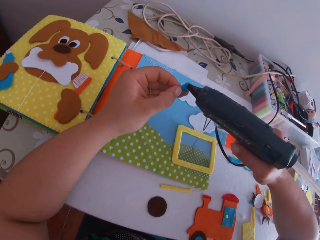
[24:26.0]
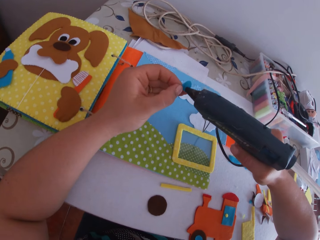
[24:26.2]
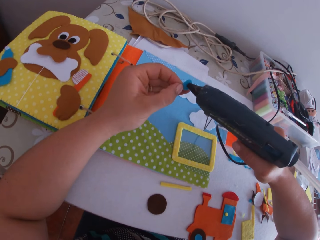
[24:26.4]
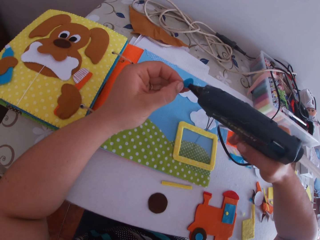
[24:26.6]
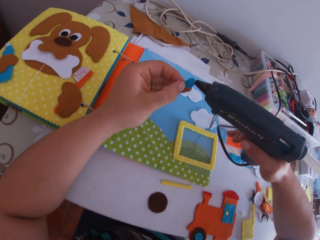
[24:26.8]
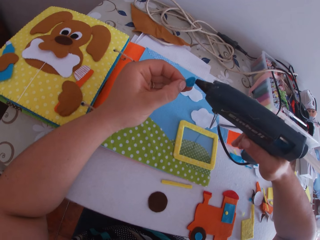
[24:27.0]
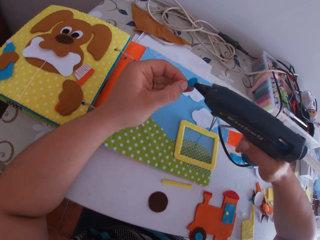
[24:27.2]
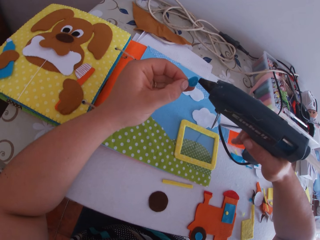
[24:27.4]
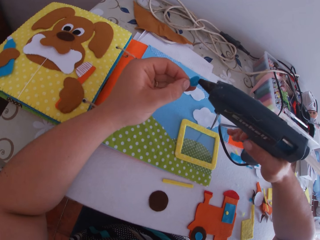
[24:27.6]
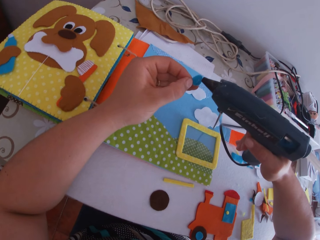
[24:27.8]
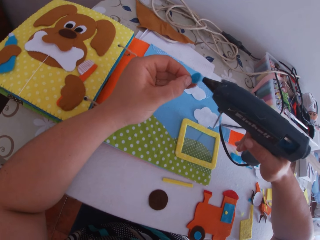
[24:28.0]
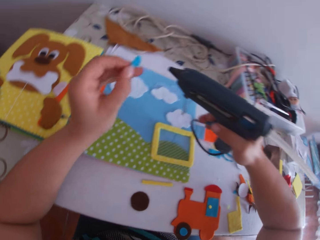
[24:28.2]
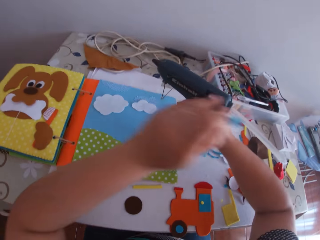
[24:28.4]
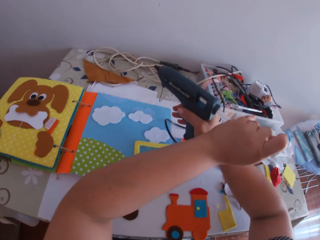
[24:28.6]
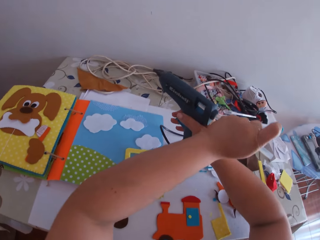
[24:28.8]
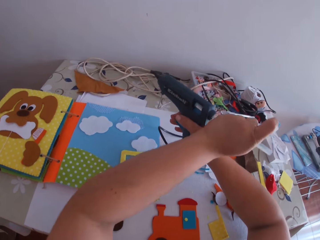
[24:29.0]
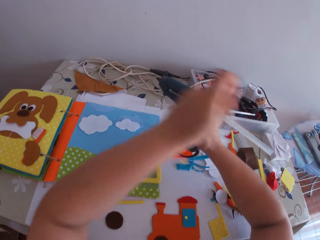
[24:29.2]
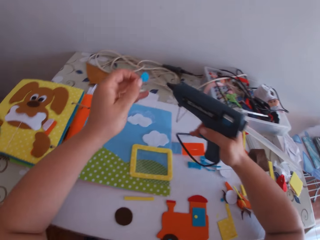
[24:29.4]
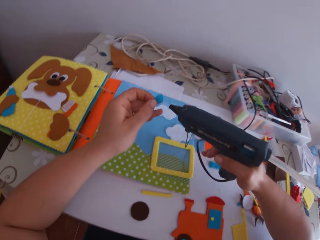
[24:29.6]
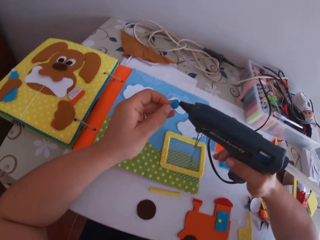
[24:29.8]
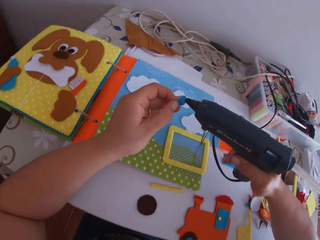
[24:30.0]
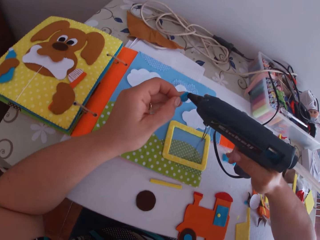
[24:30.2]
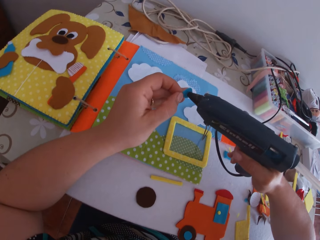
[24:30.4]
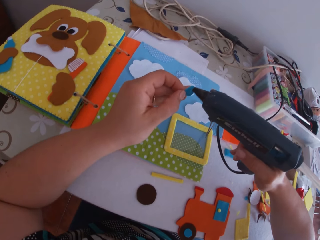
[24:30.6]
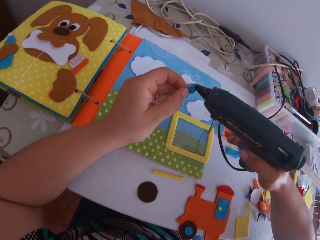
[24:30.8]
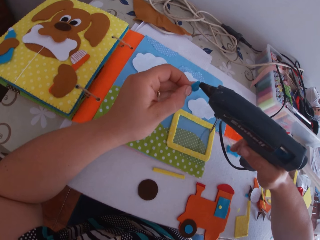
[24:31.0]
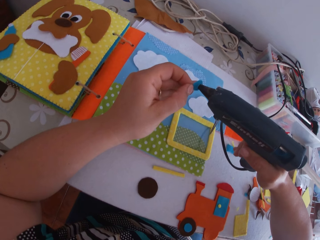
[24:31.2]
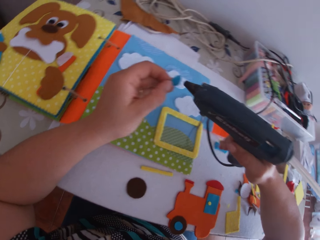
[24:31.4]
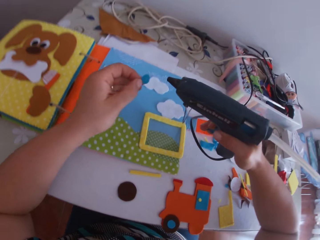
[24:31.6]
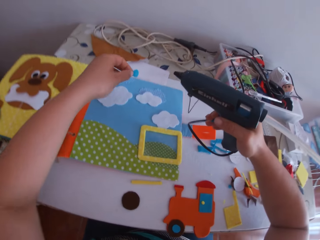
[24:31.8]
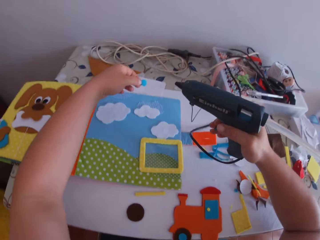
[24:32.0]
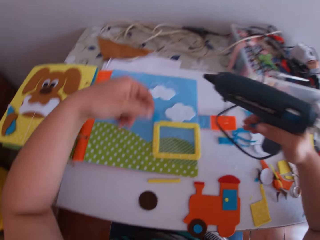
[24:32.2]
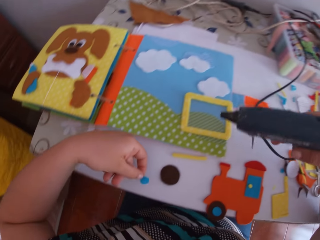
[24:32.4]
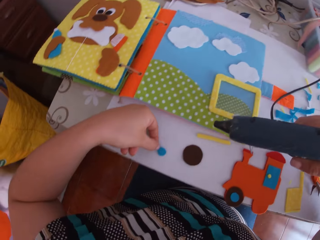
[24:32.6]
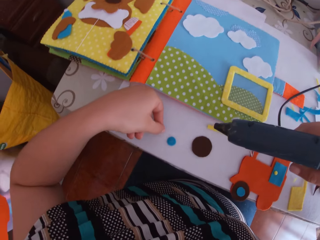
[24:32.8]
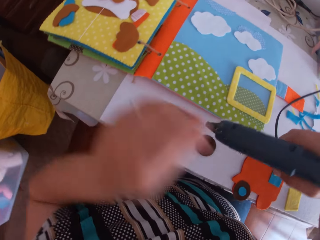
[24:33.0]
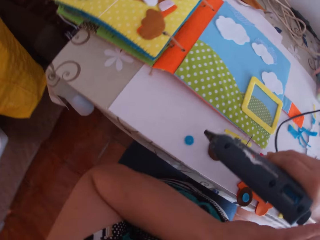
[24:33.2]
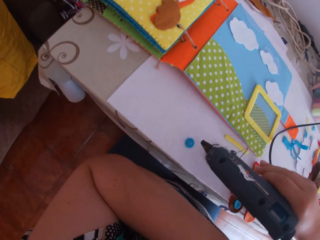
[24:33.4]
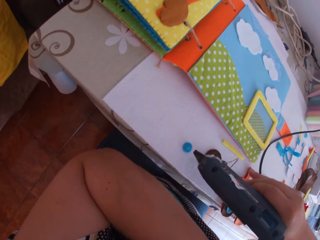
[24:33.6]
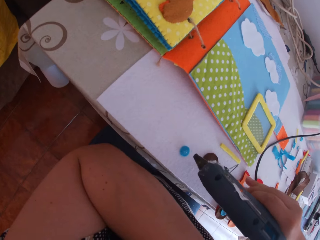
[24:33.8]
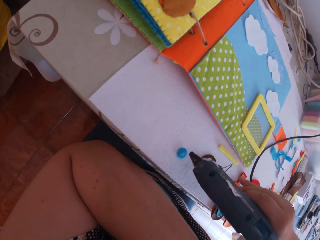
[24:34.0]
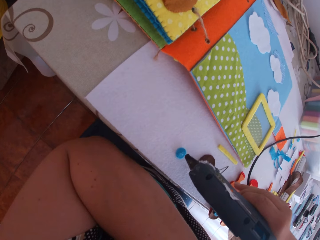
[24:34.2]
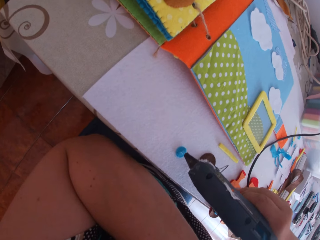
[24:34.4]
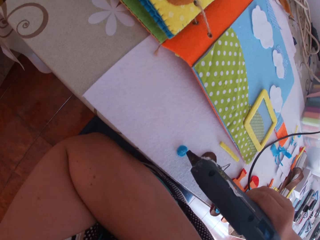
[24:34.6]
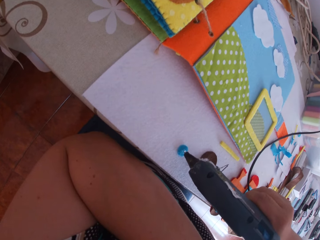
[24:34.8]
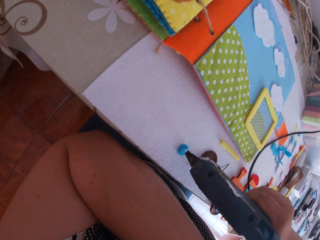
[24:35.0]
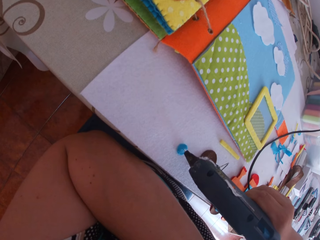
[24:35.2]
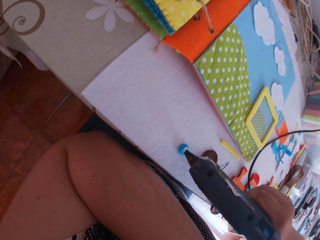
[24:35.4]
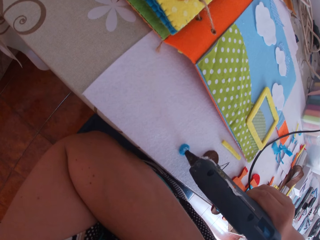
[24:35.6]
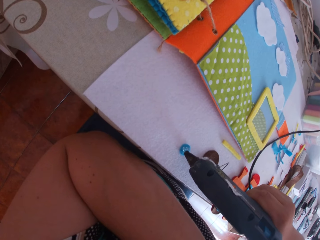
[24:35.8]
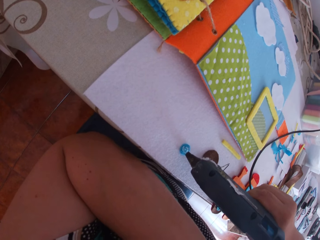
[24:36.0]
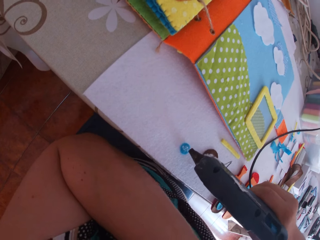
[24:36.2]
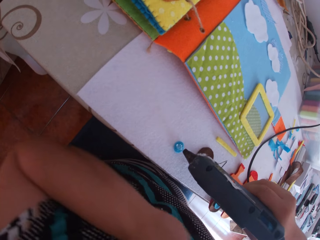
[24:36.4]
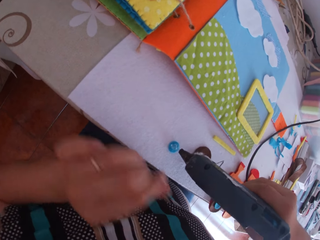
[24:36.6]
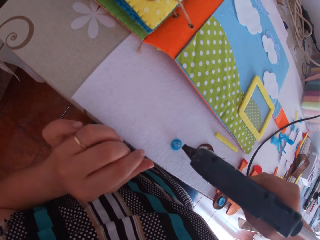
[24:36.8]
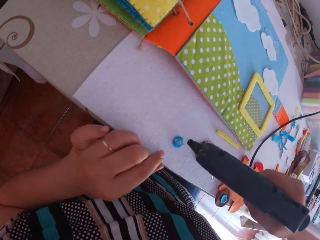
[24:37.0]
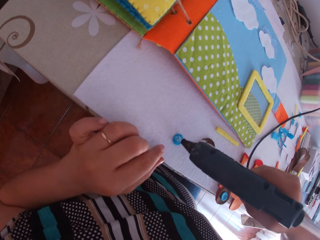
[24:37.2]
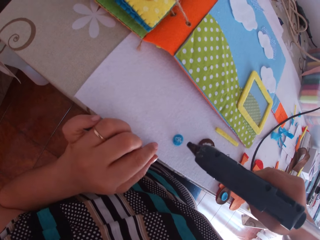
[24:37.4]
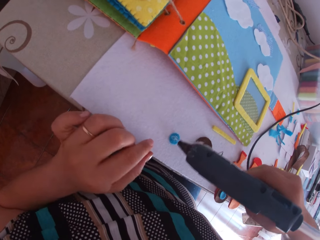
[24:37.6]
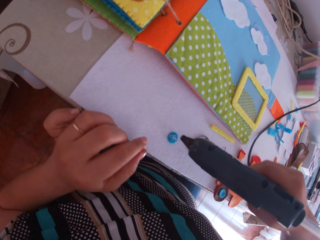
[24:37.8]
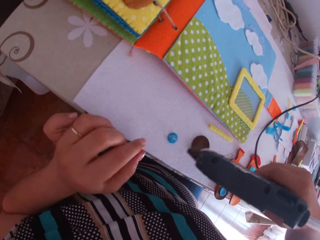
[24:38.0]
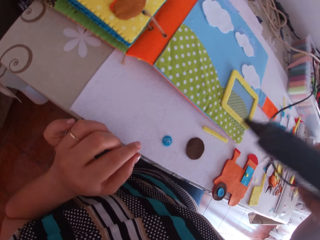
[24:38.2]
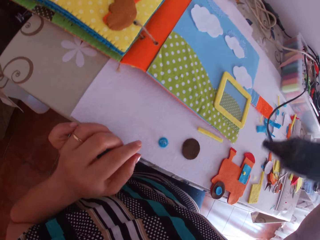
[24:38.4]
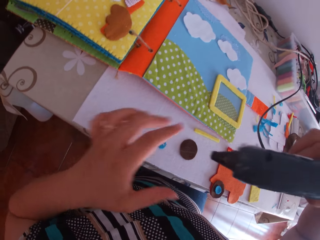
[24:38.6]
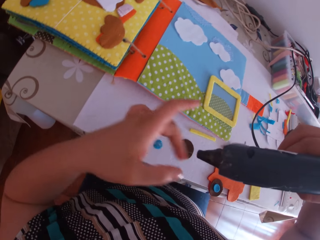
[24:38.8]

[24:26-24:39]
The camera wearer applies glue on the blue circular shape cardboard or felt material with the glue gun on her right hand. She swings her hand. She touches the glue stick of the glue gun with her left hand. She applies glue on the blue circular shape cardboard with the glue gun on her right hand. She swings her hand. She places the blue circular shape cardboard on the table with her left hand. She swings her hand. She touches something. She applies glue on the blue circular shape cardboard with the glue gun on her right hand. She swings her hand.

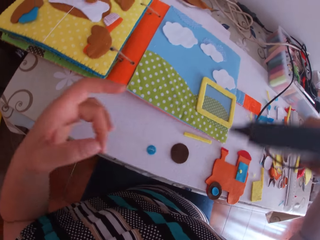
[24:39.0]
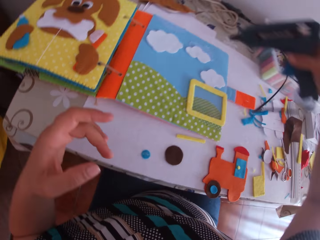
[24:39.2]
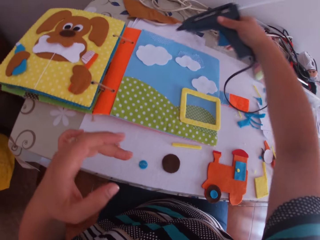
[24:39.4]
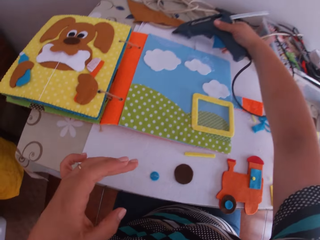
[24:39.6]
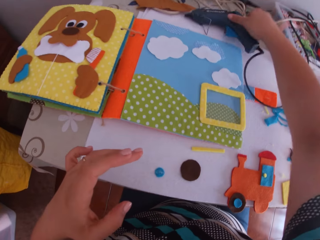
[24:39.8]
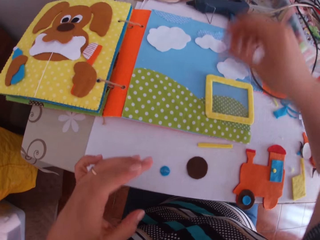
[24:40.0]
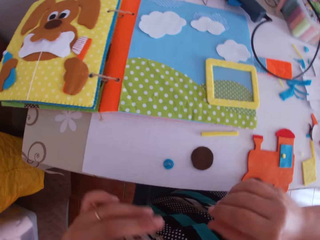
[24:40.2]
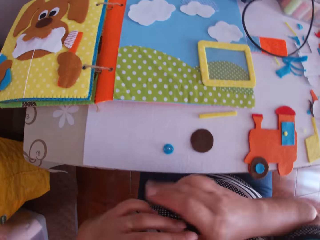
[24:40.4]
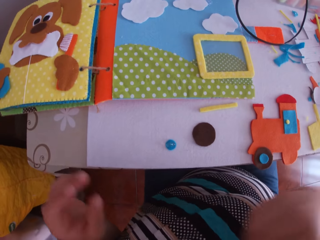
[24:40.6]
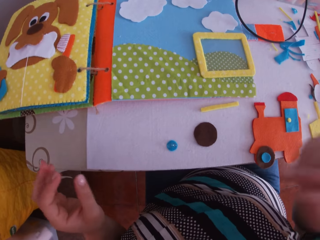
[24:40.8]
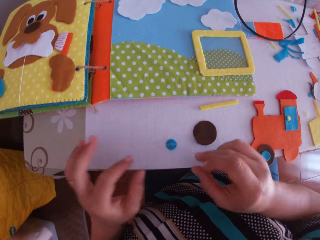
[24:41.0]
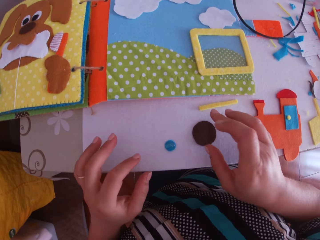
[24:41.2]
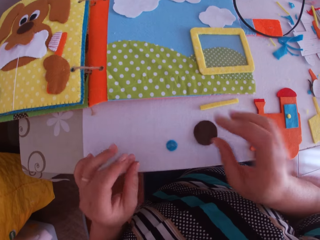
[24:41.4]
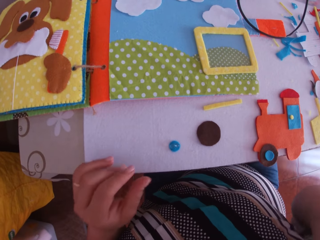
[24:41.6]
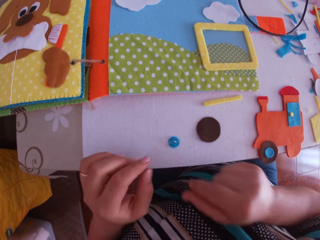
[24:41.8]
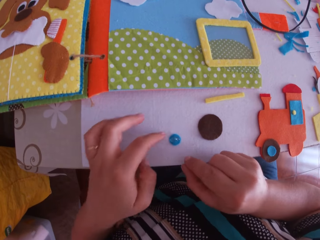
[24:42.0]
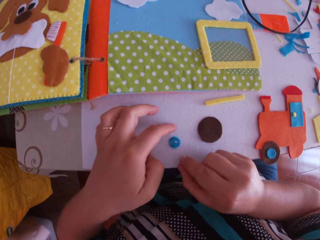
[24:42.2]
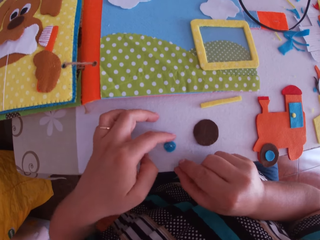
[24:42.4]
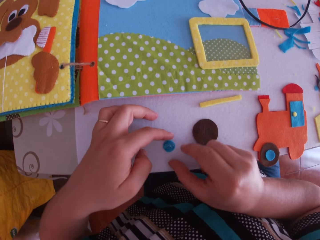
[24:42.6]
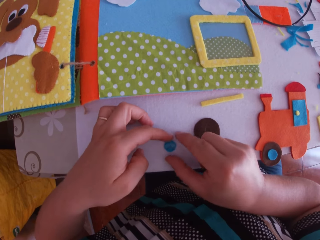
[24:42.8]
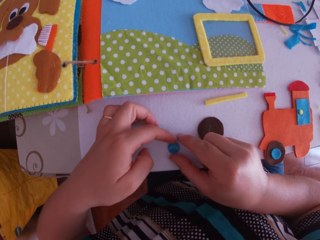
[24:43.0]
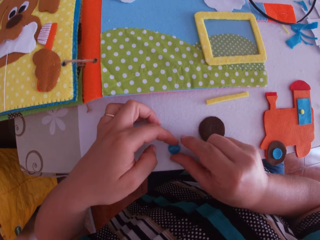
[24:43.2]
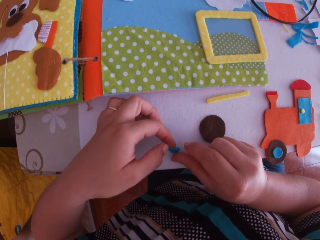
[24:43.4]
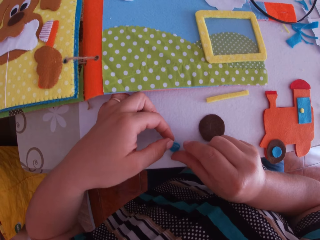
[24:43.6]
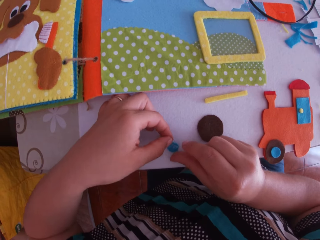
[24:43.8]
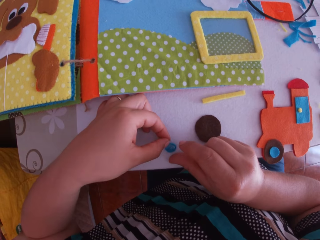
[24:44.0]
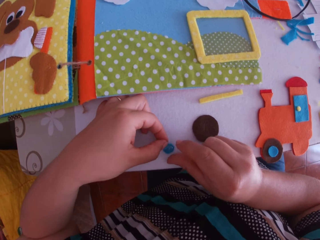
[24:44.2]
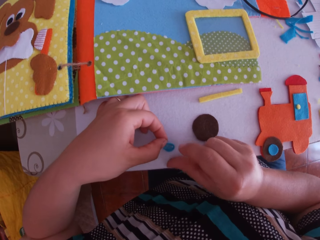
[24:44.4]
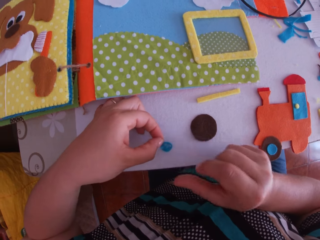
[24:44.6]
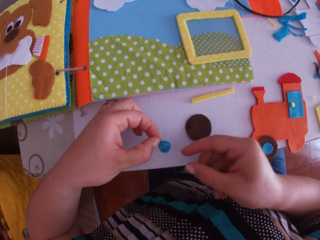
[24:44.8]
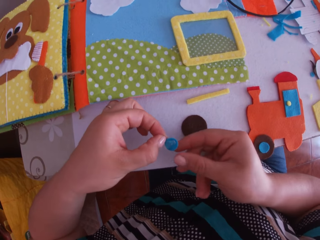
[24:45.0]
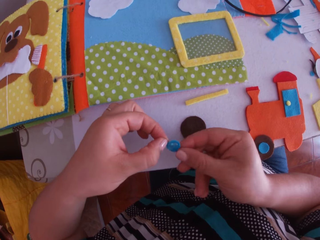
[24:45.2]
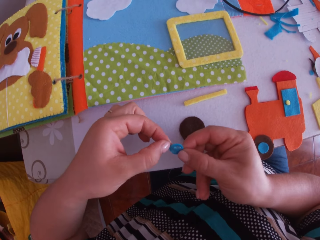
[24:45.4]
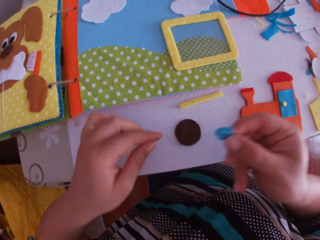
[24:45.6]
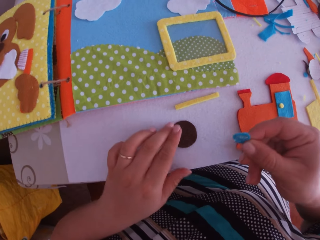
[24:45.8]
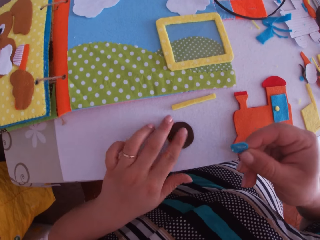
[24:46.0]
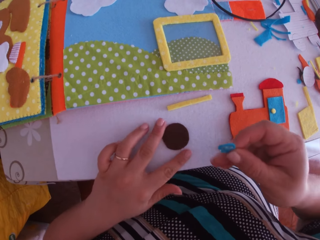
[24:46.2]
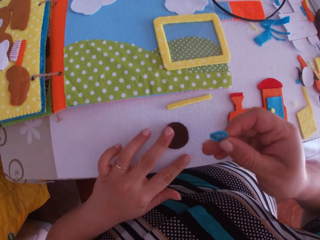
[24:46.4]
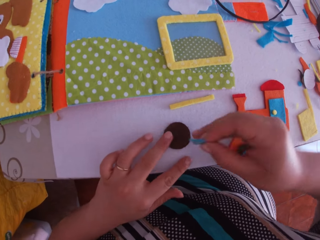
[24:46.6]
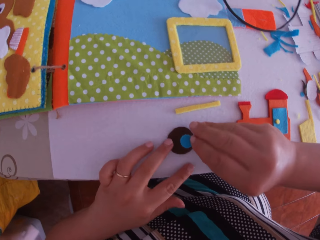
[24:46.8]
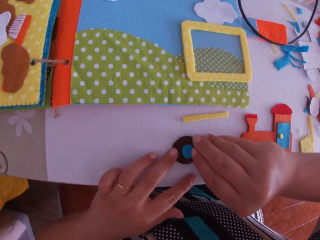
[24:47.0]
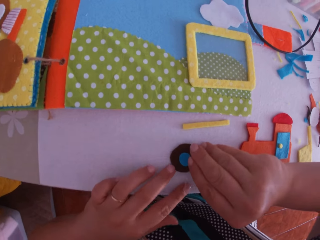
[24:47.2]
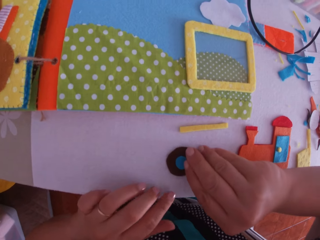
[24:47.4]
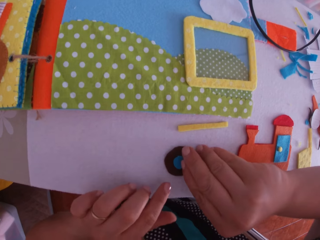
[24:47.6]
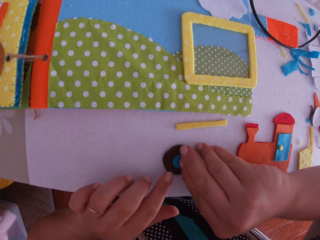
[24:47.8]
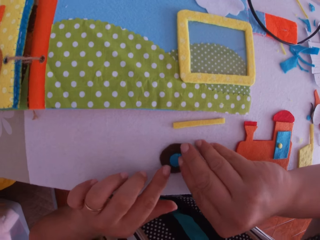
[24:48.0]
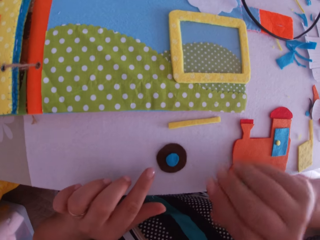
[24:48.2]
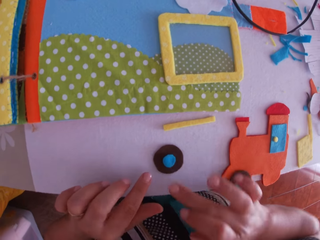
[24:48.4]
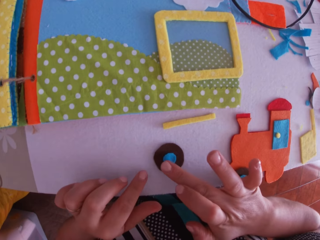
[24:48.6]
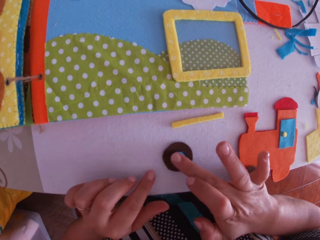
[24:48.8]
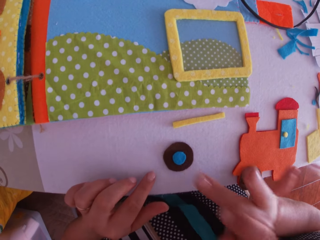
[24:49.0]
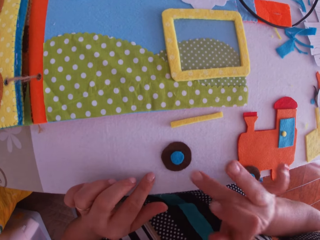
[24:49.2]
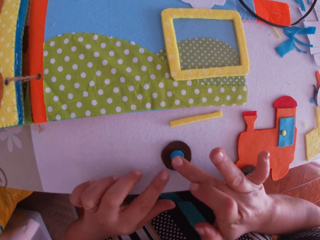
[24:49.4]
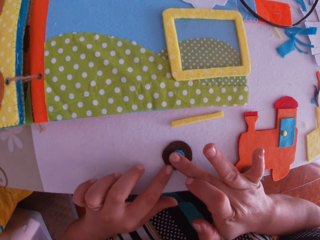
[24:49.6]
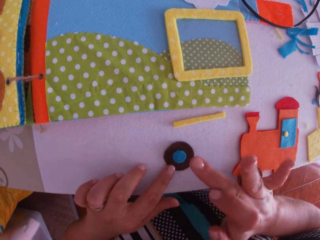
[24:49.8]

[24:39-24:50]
The camera wearer places the hot glue gun on the table with her right hand. She swings her hand. She picks the blue circular shape cardboard or felt material on the table with both hands. She swings her hand. She holds the felt material. She swings her hand. She touches the felt material. She swings her hand. She places the blue circular shape cardboard on the brown circular shape cardboard with her right hand. She sticks the felt material. She swings her hand. She adjusts both cardboards with her right hand.
